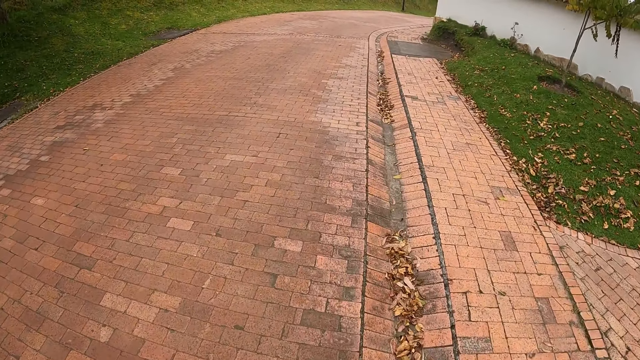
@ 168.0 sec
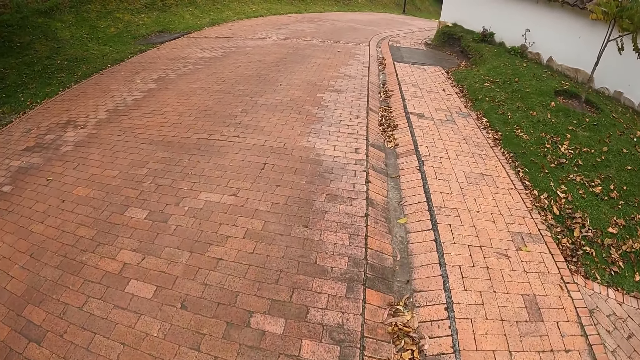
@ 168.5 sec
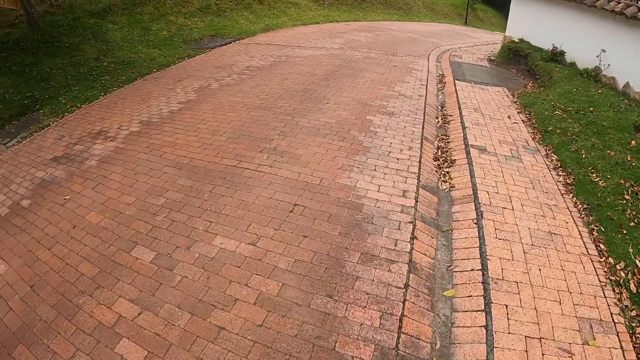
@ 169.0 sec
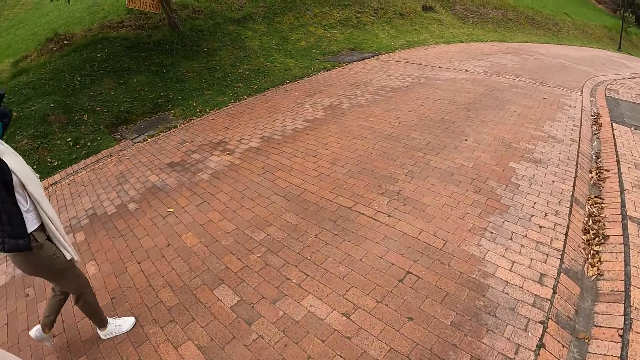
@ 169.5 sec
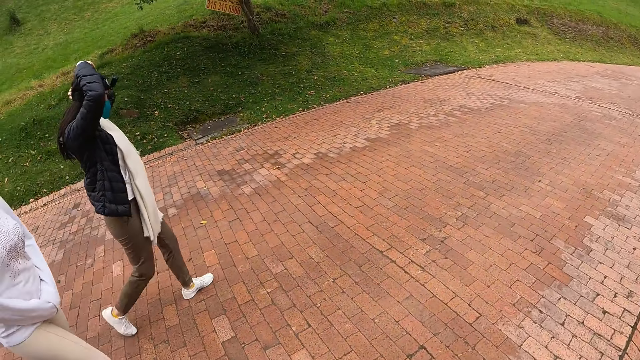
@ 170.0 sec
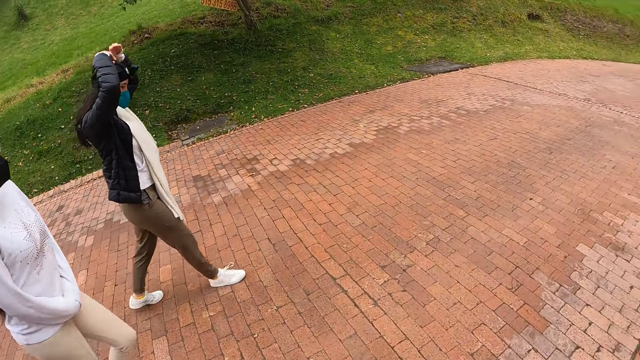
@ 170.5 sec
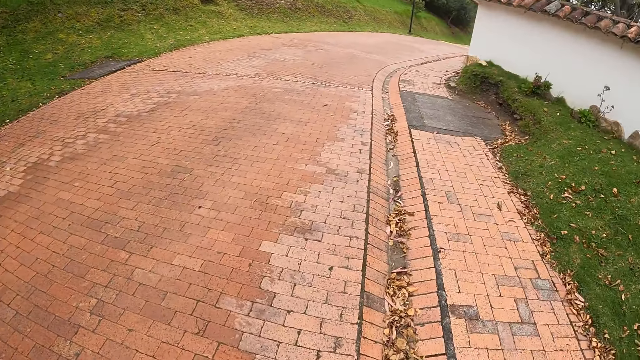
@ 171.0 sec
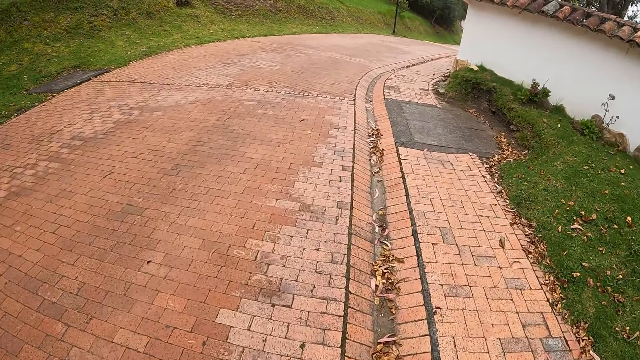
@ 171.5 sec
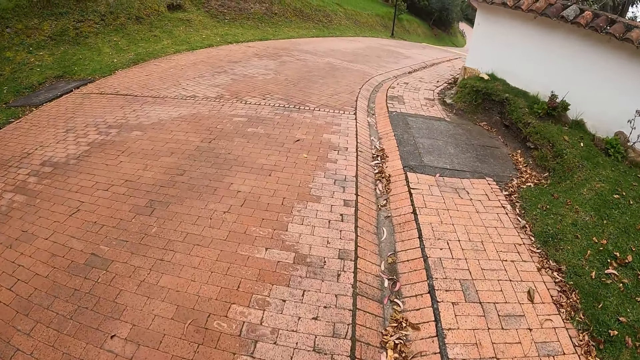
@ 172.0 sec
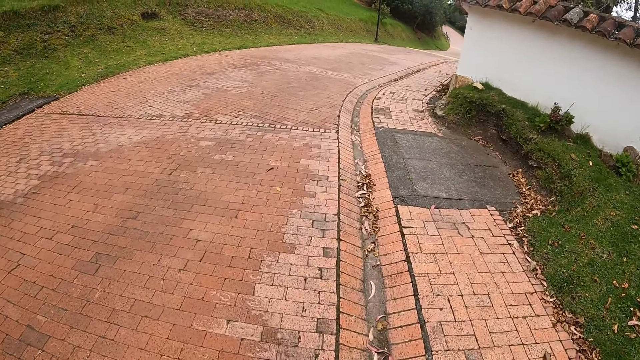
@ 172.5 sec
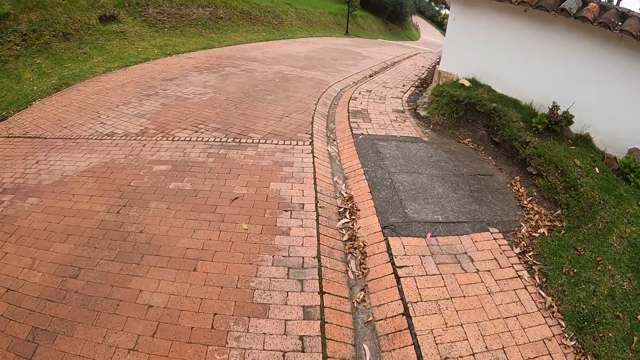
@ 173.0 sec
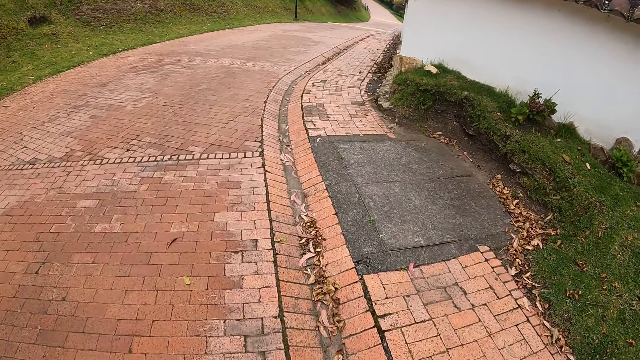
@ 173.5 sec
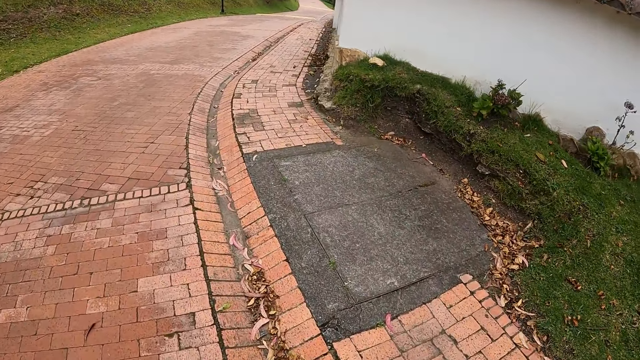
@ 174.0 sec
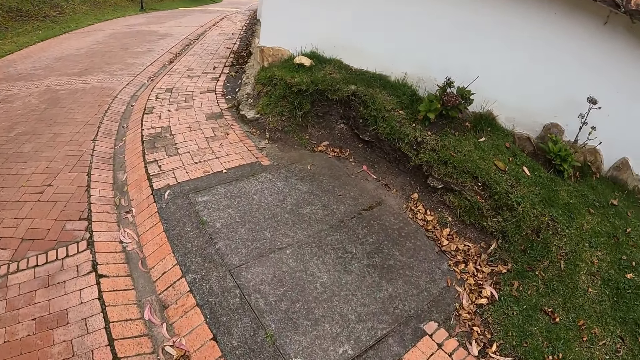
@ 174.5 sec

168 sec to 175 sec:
A woman adjusts the camera on her head with both hands.

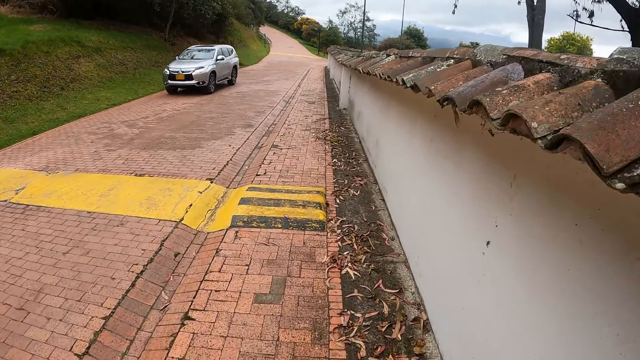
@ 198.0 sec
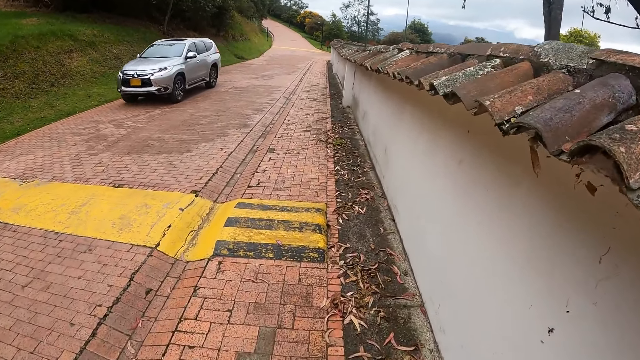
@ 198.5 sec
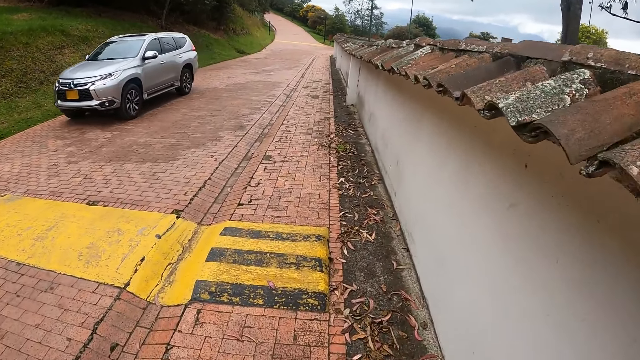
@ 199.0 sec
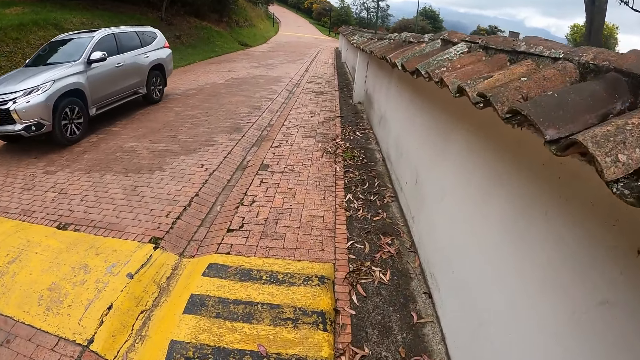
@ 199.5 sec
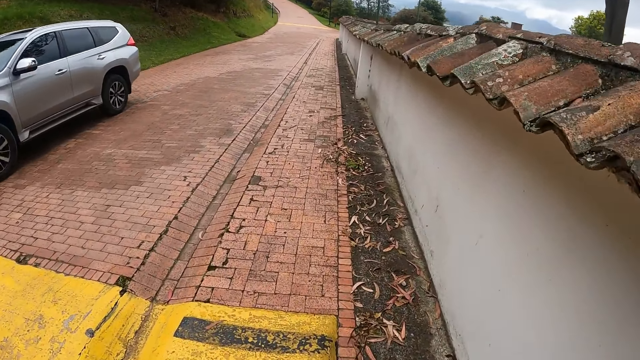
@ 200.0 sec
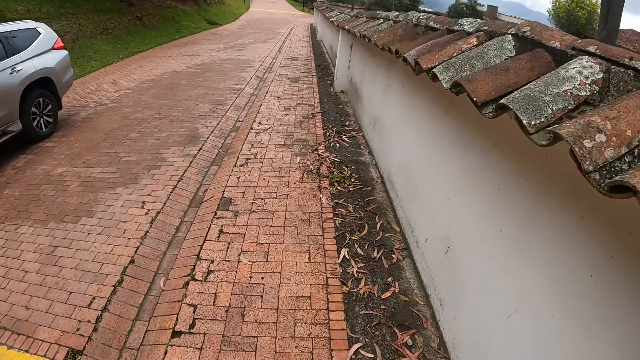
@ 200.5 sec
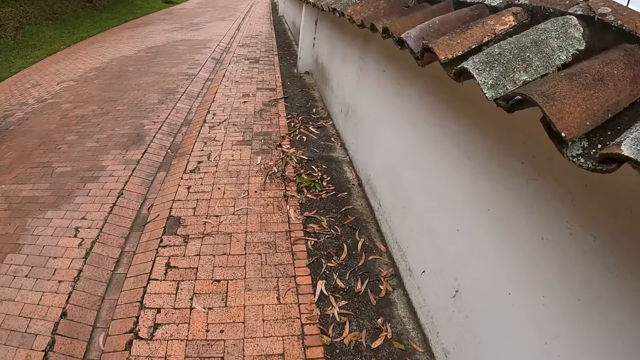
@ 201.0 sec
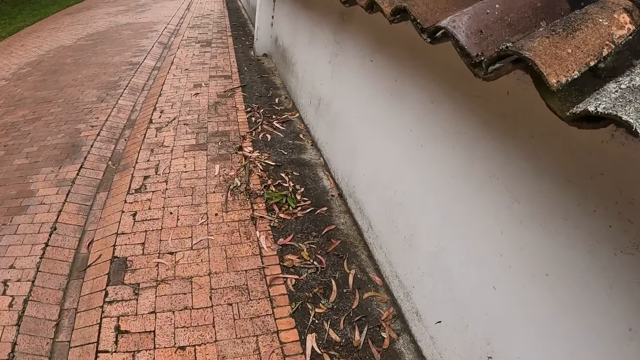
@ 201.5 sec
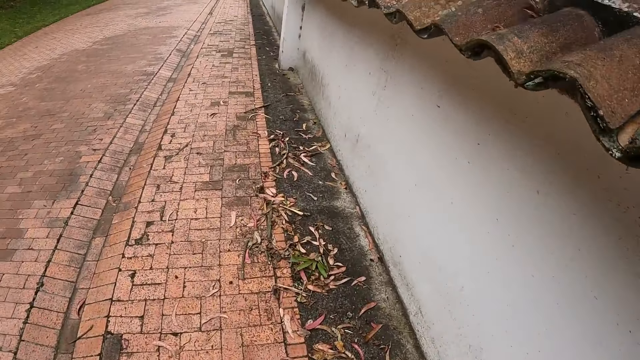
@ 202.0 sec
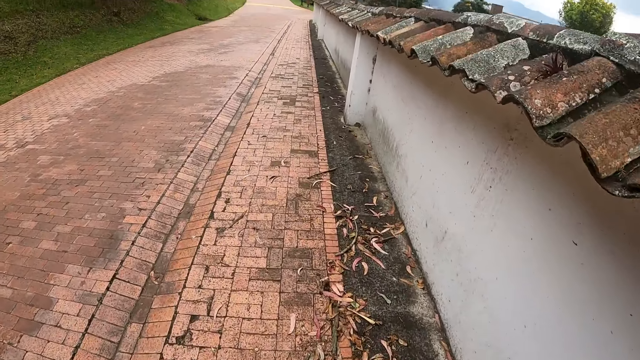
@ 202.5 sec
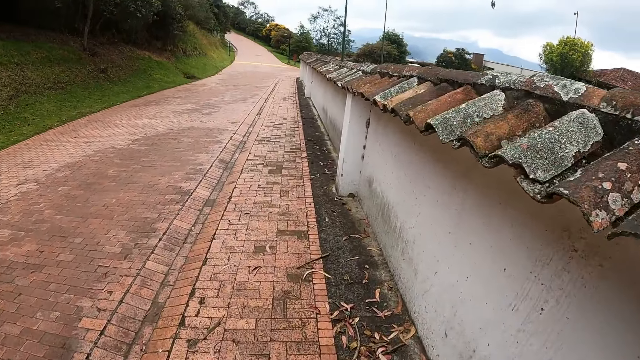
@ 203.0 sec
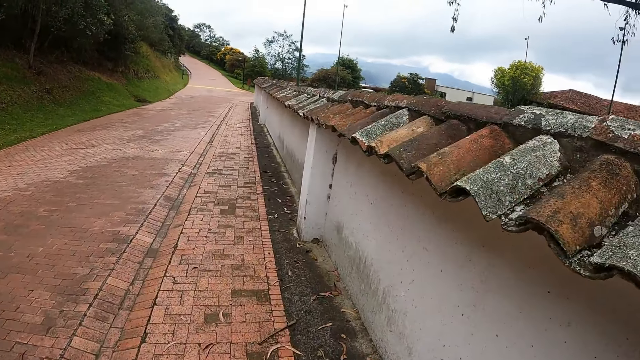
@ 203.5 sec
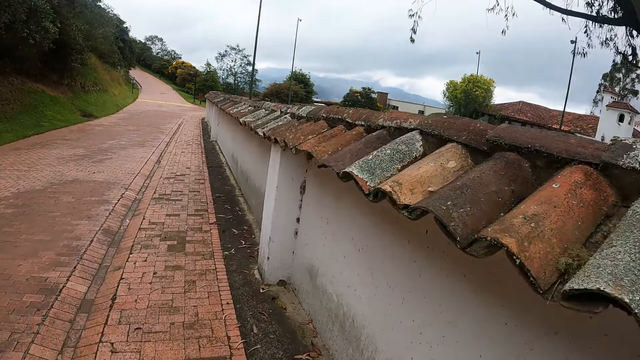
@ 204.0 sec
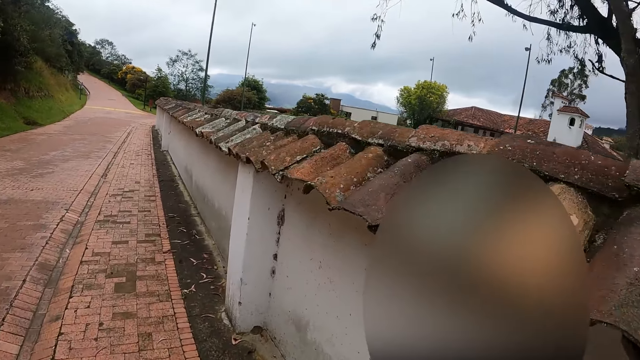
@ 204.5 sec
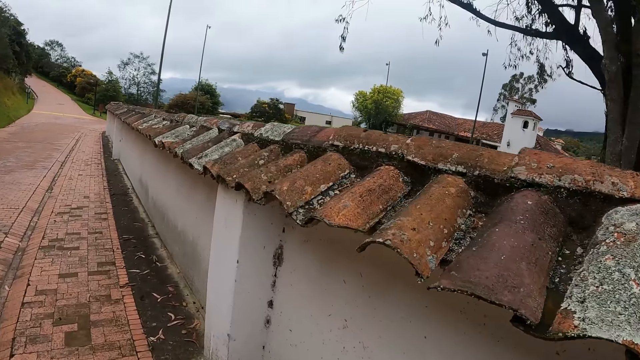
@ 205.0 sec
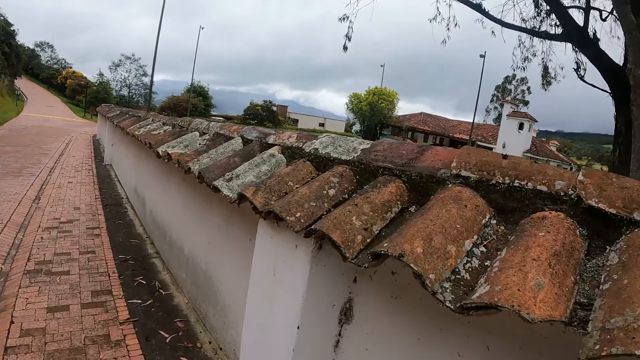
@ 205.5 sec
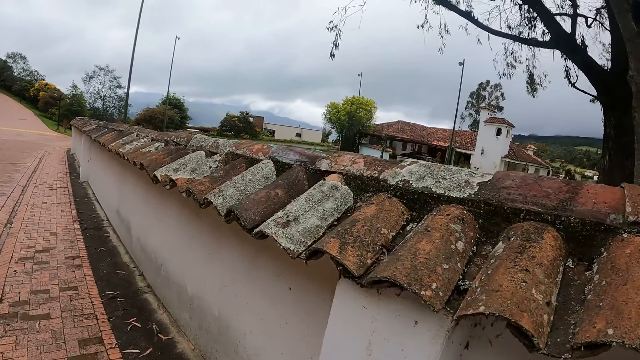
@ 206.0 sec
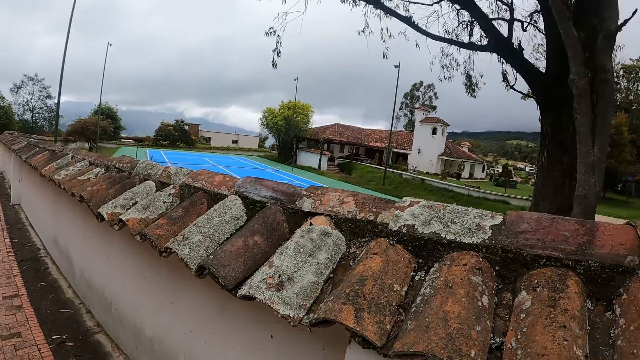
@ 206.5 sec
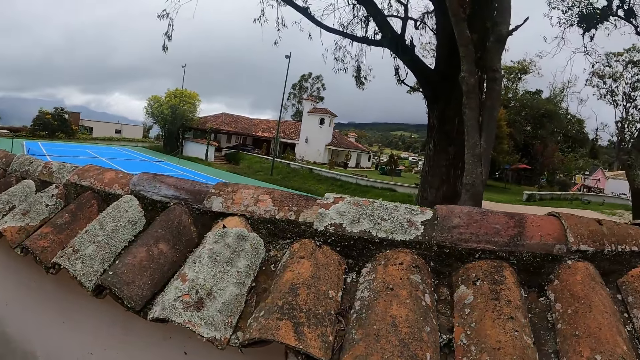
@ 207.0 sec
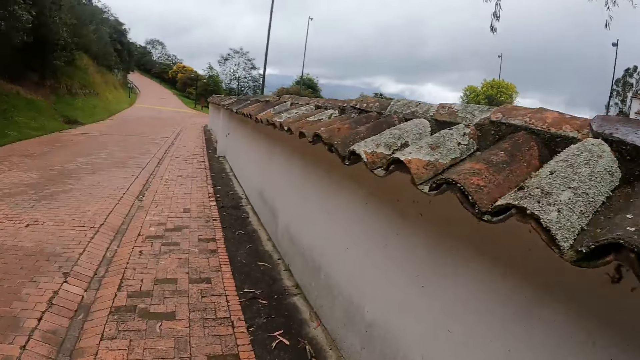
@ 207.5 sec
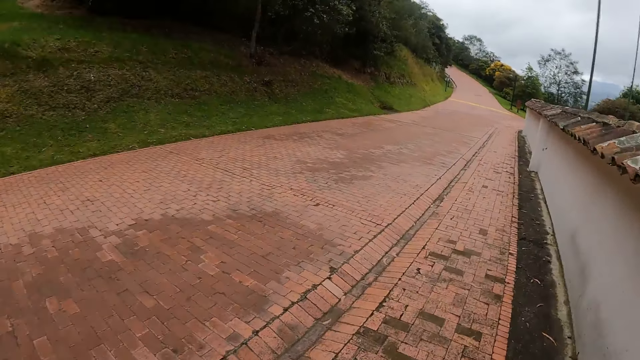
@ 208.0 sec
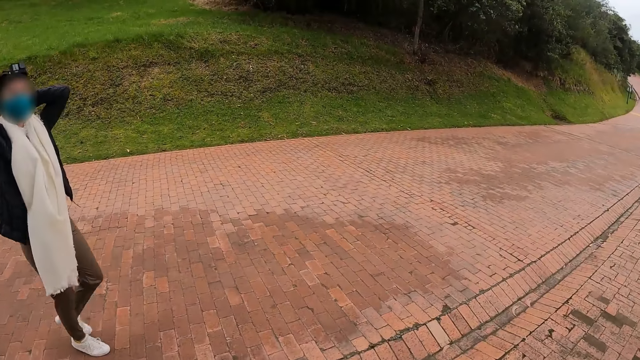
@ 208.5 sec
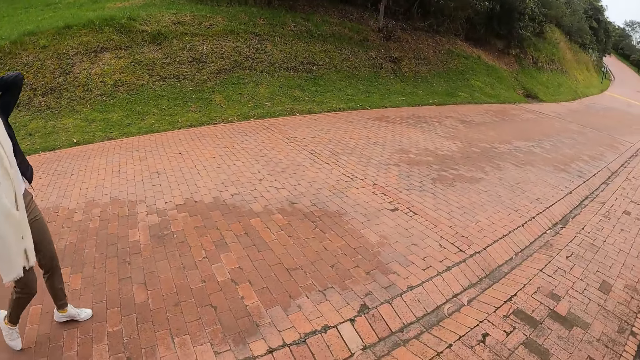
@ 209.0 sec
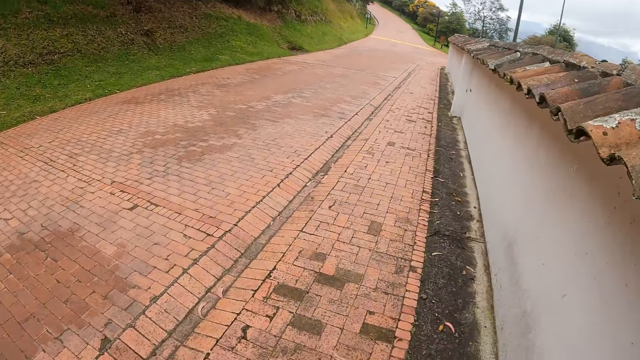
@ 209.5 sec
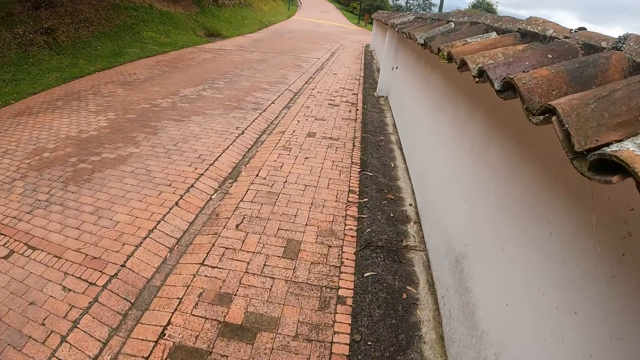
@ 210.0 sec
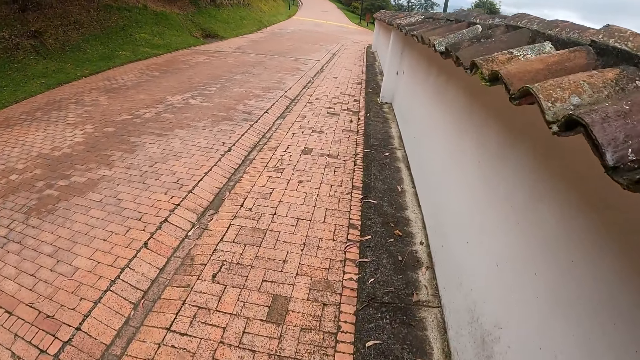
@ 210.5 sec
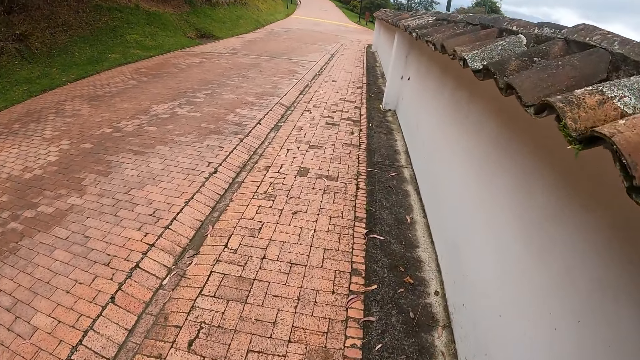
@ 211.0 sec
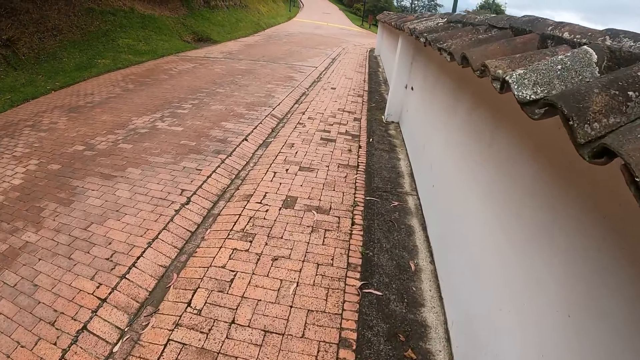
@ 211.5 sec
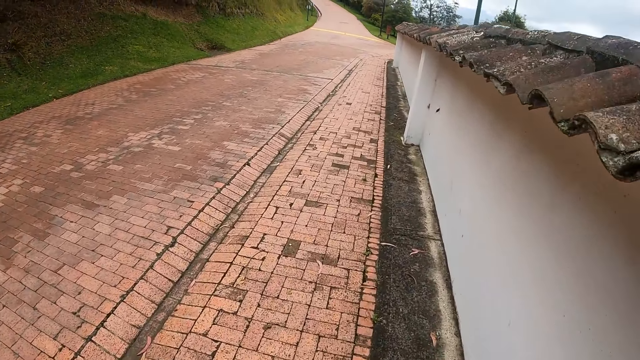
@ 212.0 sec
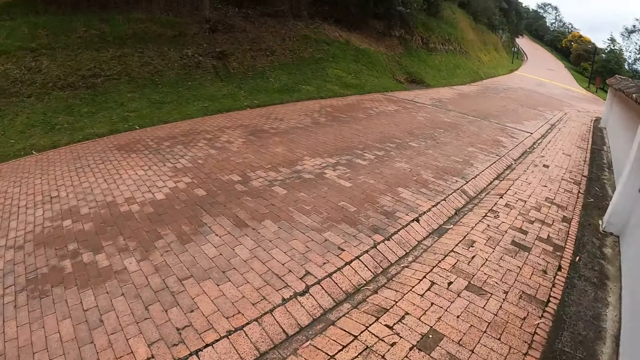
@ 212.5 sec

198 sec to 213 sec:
A white car drives past the camera wearer.
